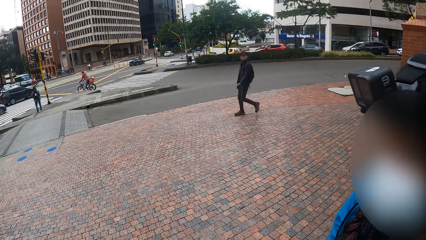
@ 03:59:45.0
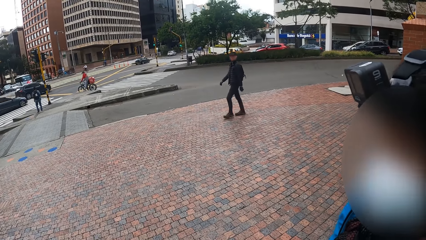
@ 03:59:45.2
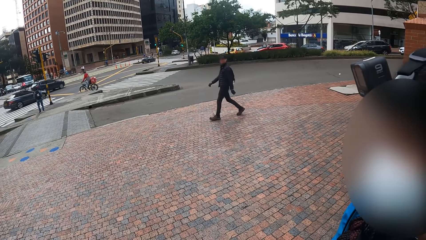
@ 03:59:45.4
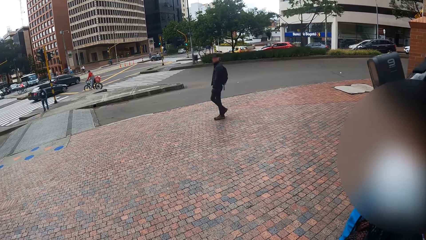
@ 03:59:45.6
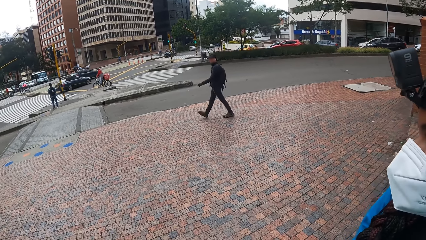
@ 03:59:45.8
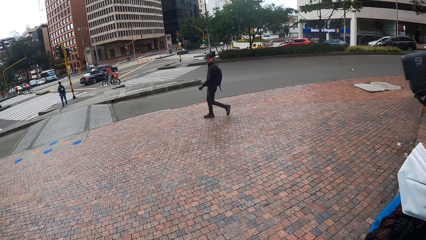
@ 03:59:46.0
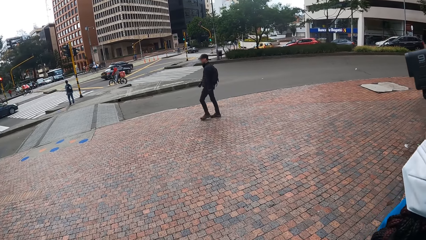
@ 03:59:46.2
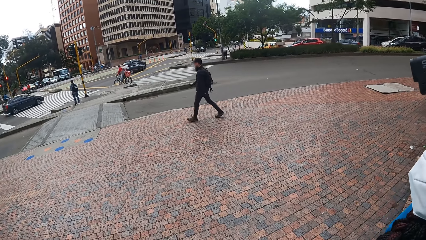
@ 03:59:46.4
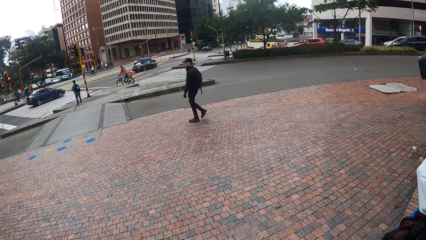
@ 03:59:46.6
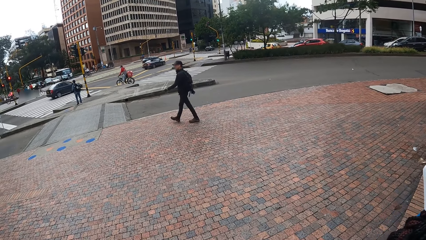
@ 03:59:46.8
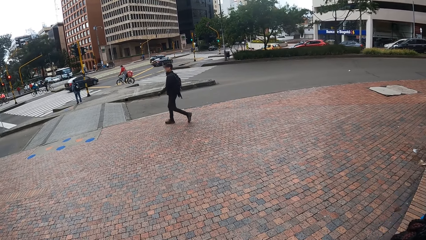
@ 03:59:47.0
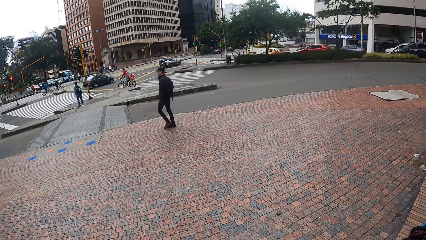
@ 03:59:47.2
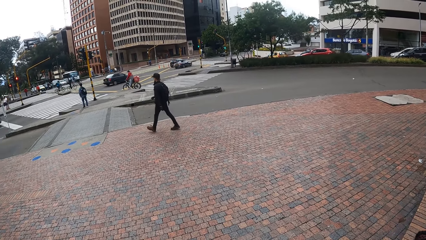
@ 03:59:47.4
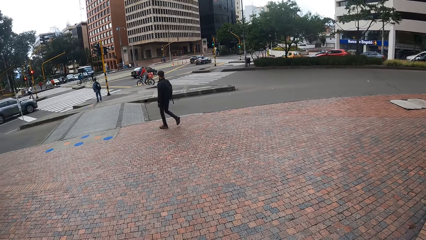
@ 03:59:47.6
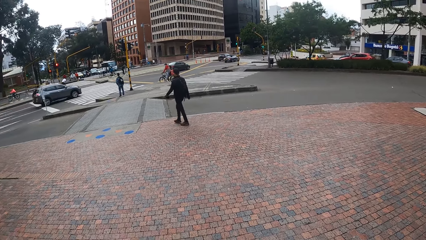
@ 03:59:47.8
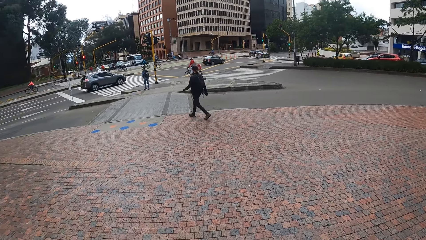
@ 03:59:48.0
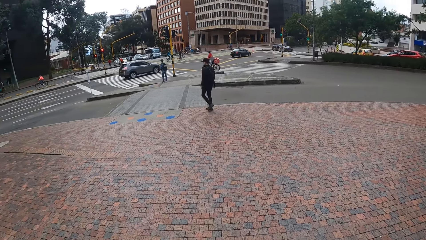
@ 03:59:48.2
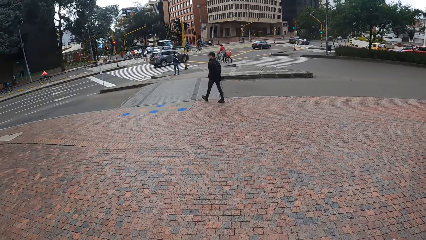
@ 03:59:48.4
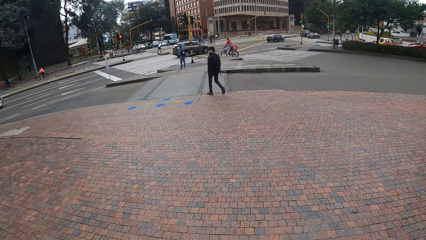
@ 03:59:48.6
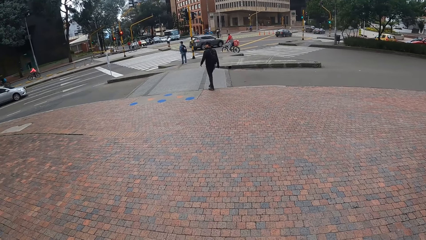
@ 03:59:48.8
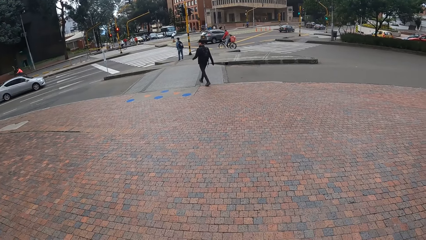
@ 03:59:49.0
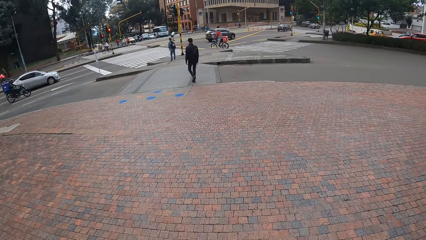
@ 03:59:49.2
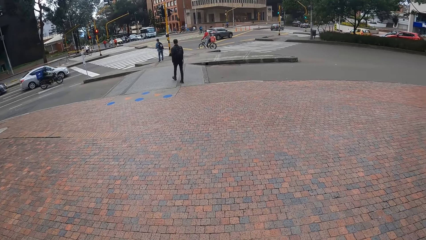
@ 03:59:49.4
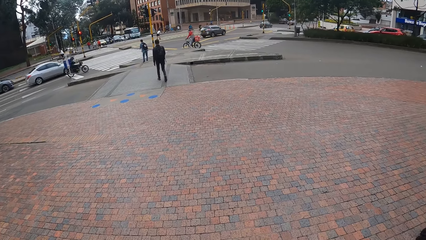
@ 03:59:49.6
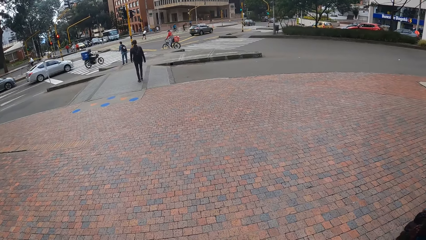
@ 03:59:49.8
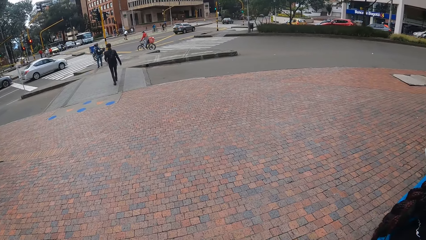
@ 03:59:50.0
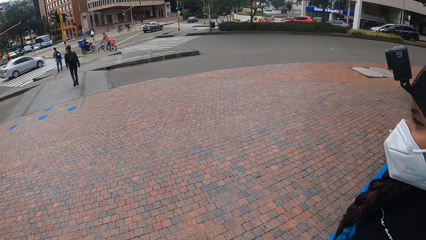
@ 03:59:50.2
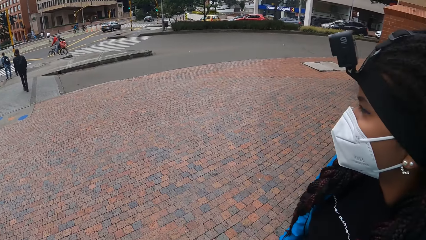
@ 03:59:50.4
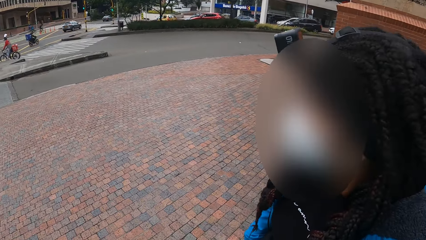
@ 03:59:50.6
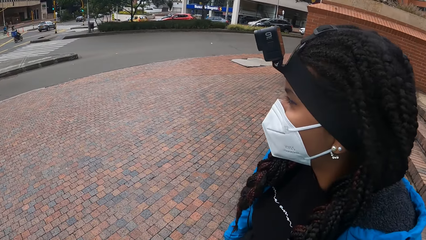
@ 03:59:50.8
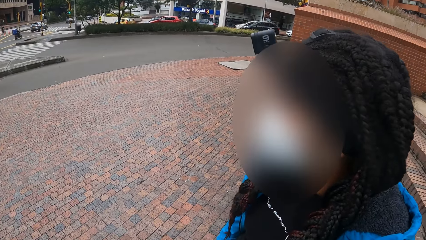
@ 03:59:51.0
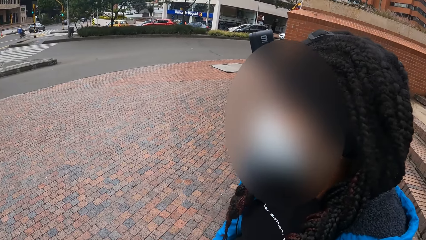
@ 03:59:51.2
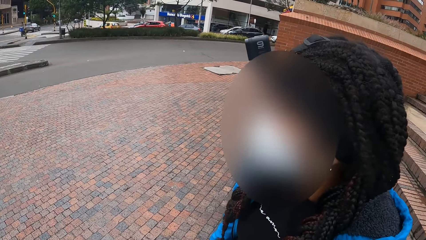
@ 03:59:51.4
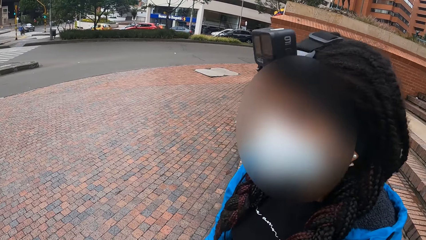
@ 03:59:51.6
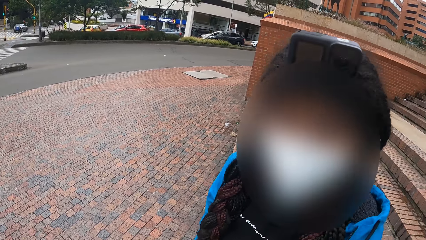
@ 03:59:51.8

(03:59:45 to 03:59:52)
A man walks past the camera wearer.

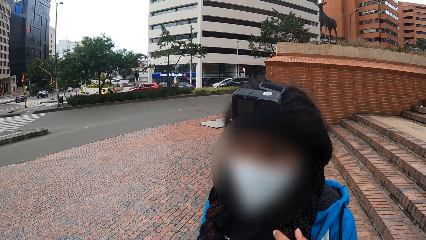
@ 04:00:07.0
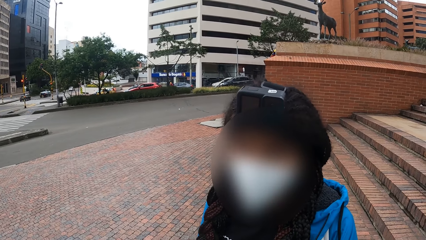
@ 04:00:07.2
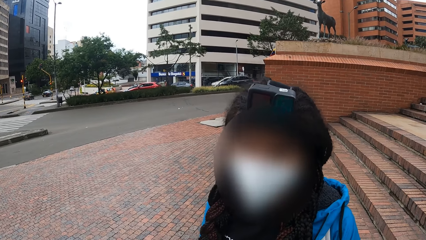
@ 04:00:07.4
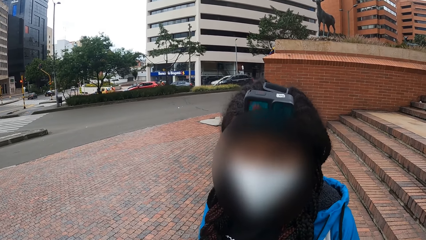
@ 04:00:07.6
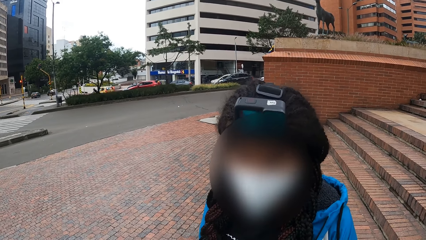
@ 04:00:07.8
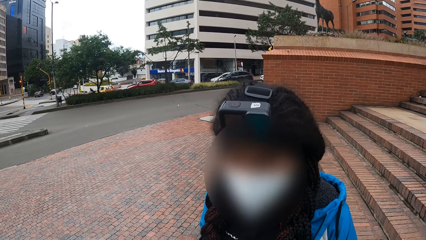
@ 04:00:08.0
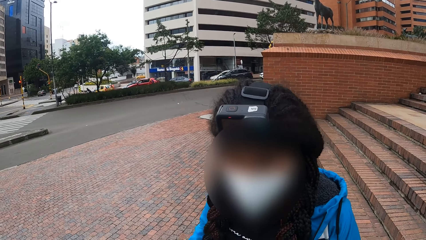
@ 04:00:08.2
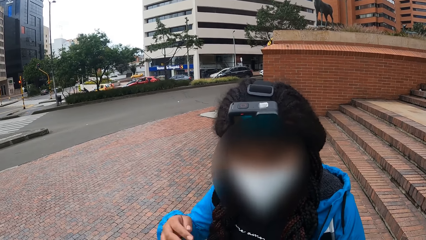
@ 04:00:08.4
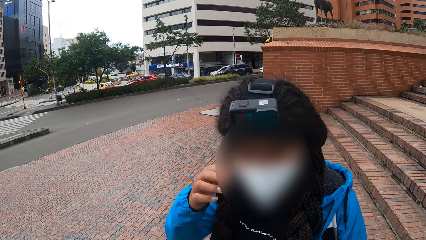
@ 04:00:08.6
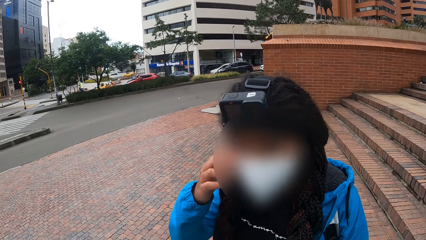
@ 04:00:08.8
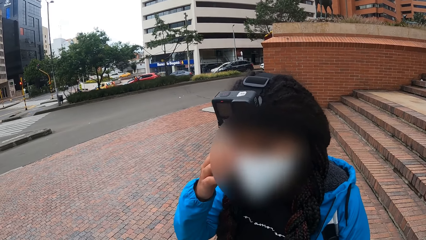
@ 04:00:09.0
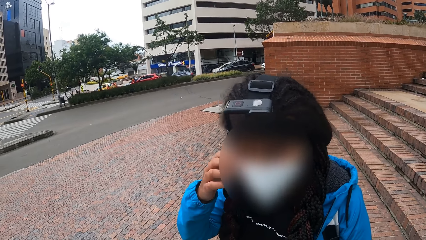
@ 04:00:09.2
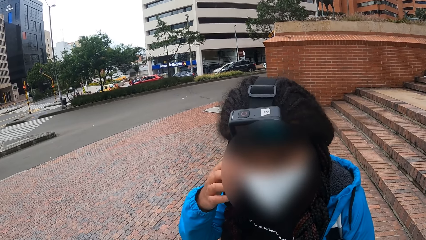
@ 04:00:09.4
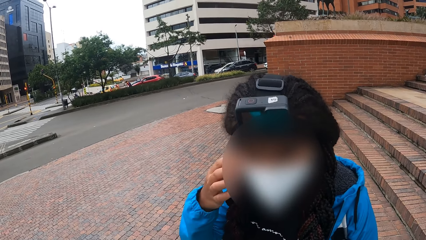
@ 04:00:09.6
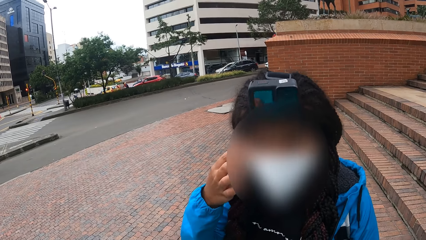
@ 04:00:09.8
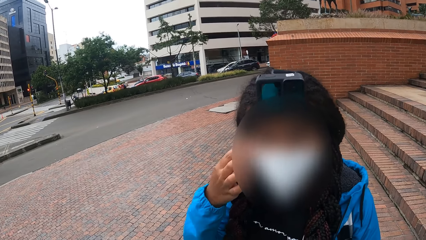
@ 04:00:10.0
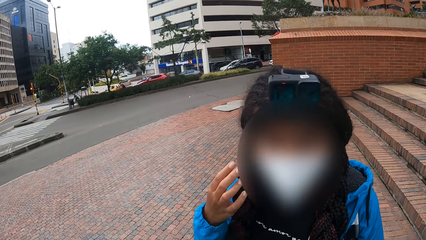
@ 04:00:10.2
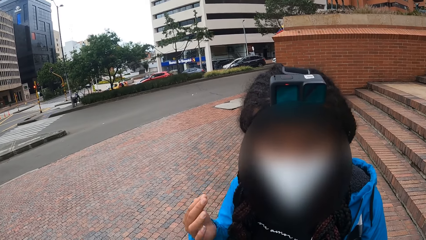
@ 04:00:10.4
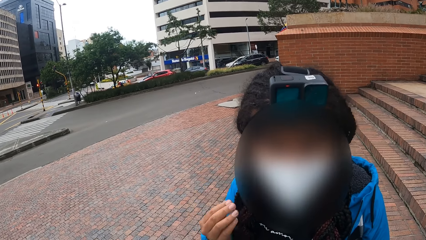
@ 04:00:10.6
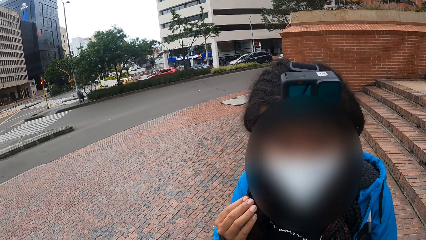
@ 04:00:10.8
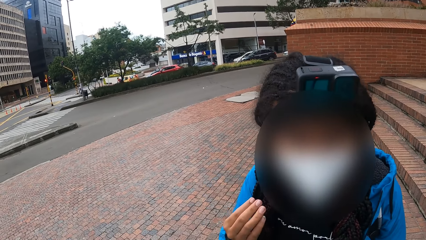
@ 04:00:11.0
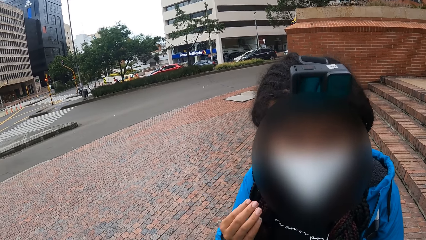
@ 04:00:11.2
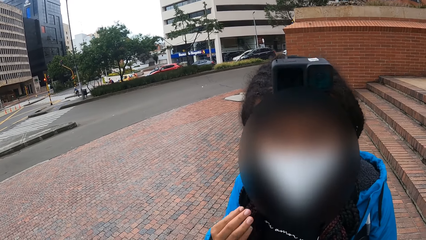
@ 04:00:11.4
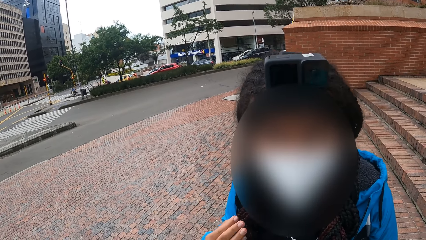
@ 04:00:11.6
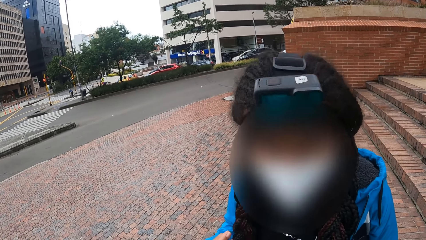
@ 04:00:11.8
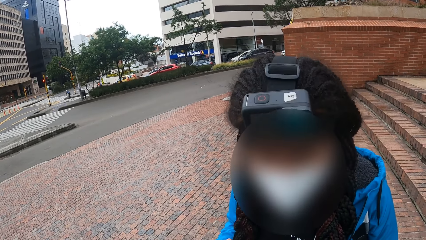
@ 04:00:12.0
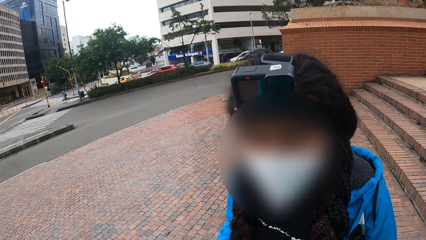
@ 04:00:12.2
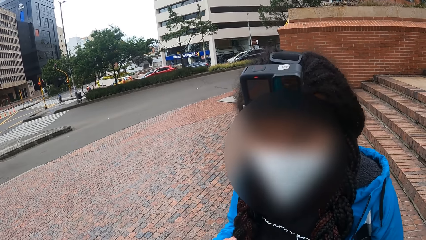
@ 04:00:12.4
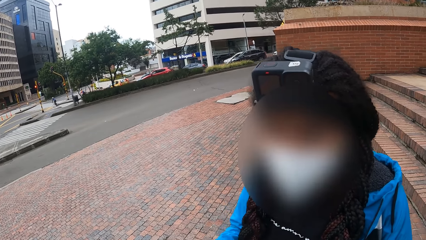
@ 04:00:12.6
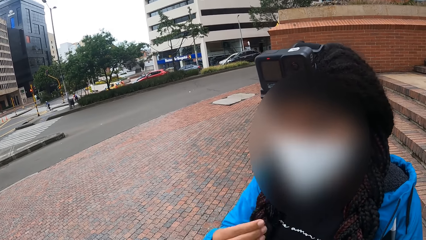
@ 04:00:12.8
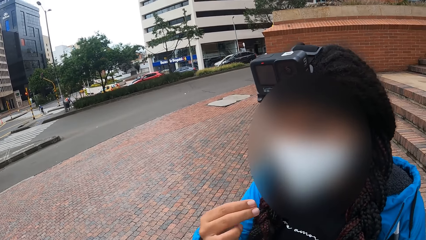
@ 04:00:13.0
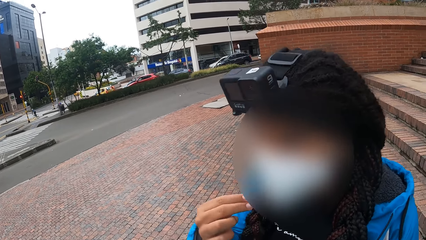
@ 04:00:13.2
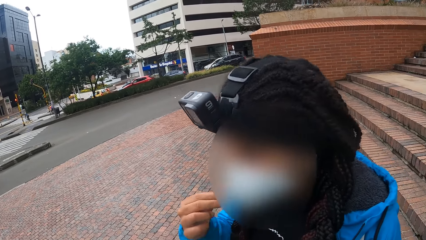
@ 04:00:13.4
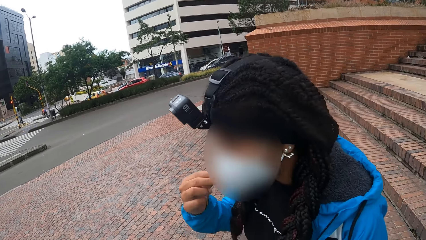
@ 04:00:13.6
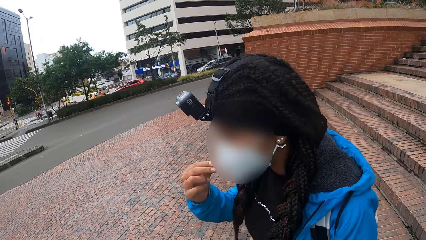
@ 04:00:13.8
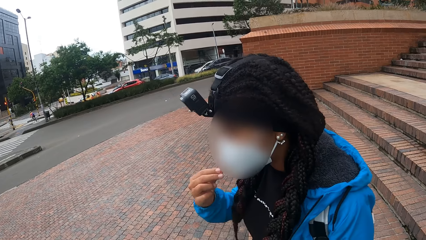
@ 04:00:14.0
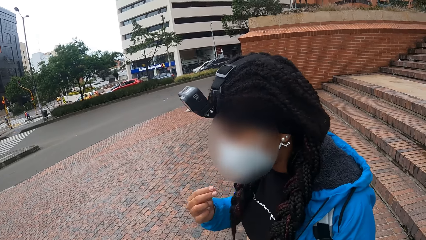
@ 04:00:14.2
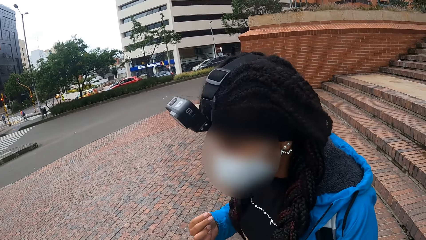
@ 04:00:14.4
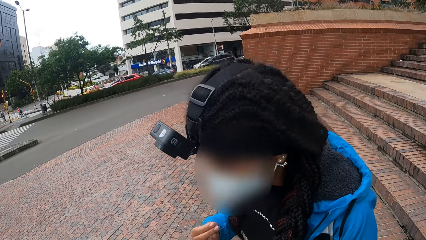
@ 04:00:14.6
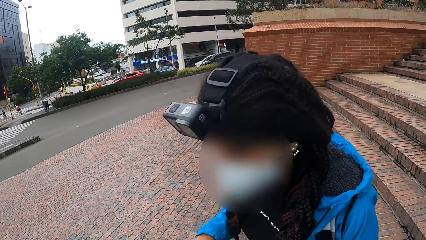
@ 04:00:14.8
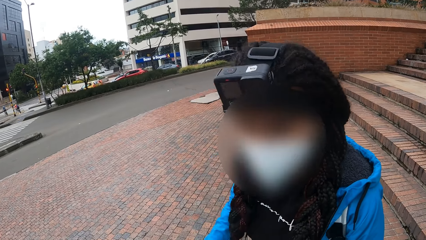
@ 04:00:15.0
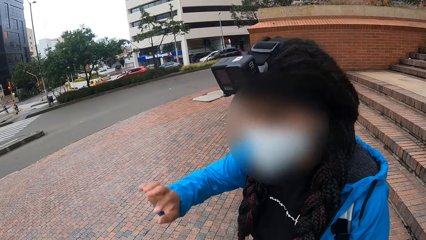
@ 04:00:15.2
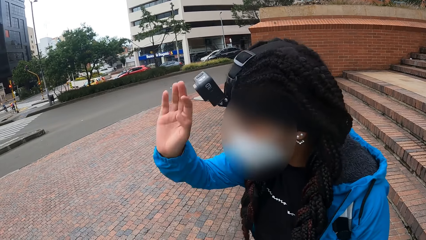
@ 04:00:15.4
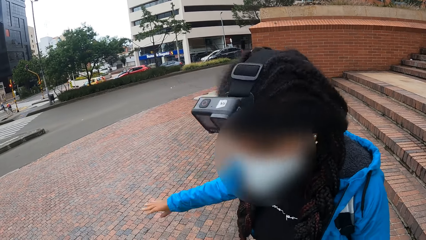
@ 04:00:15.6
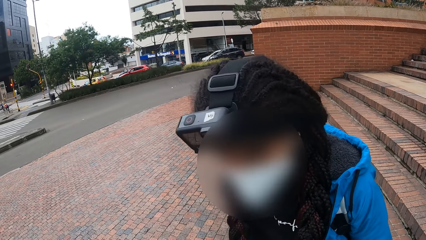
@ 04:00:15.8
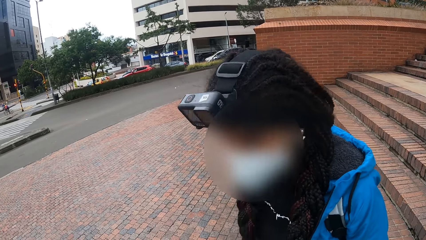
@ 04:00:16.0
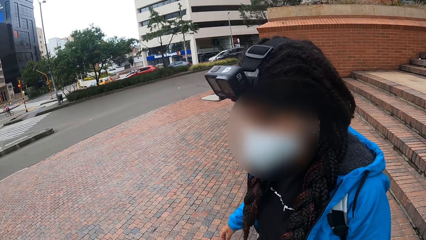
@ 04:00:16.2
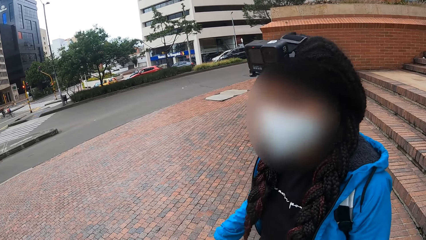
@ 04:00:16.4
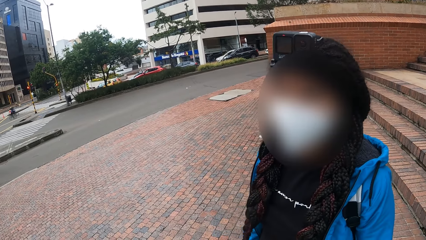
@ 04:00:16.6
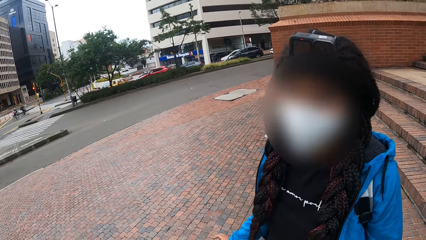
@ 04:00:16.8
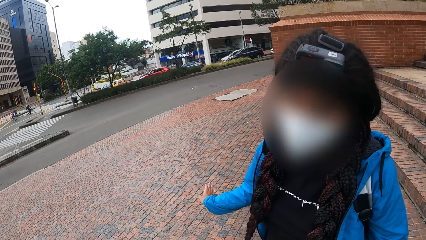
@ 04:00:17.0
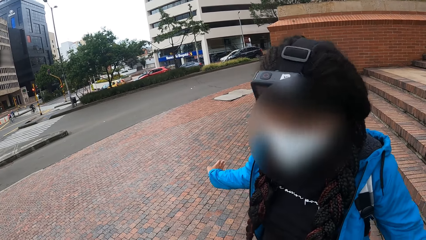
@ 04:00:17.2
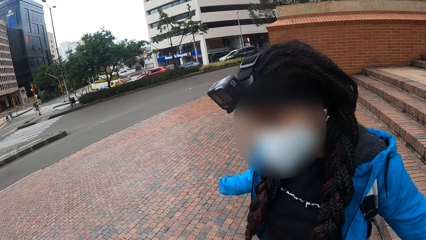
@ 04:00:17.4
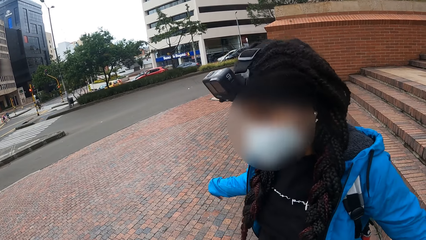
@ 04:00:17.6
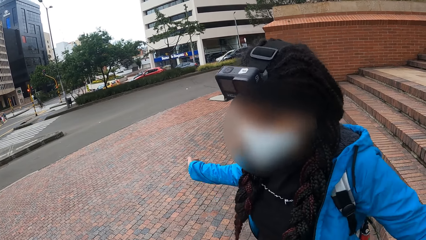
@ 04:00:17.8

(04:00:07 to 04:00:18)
A woman touches her face with her right hand. The woman scratches her eye. The camera wearer converses with the woman.
